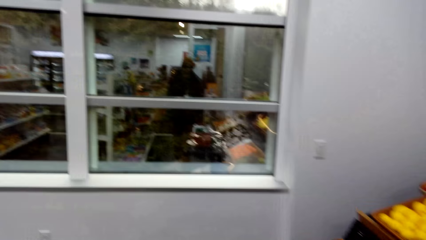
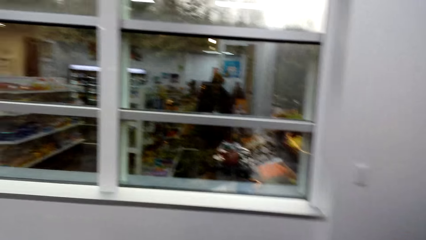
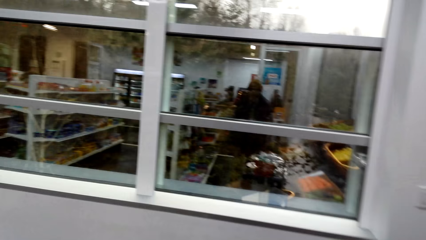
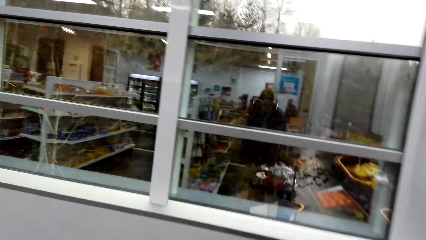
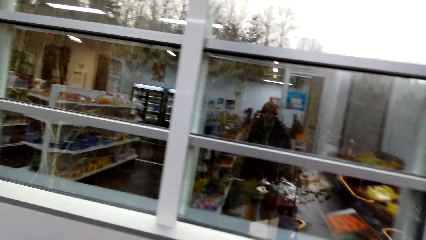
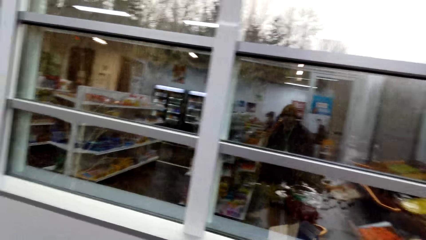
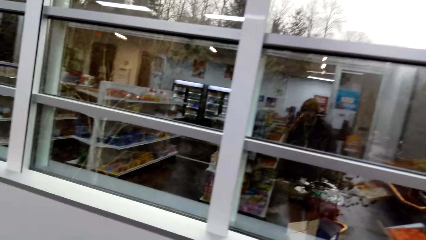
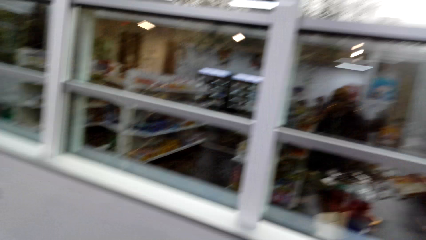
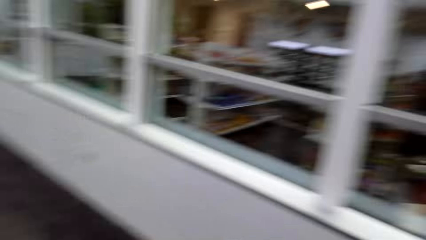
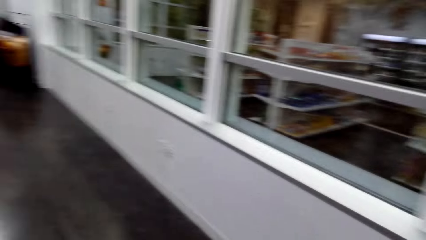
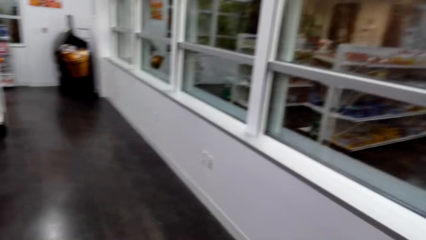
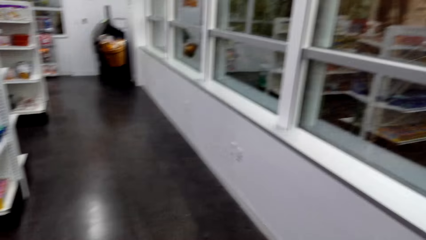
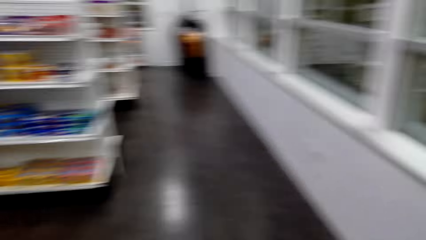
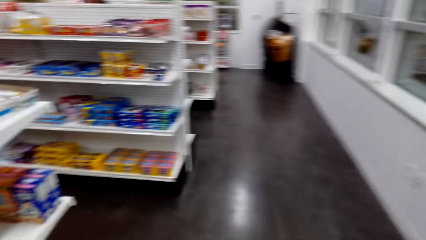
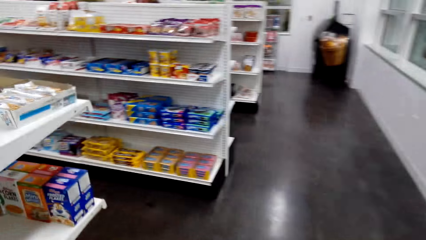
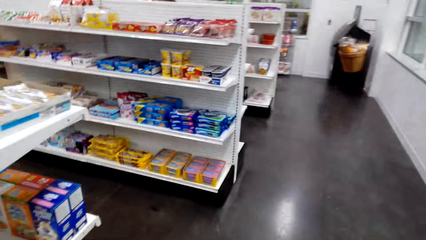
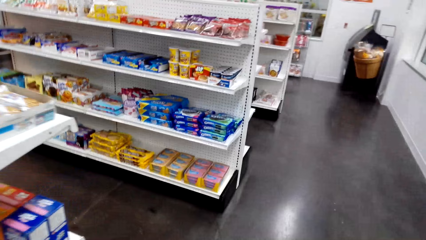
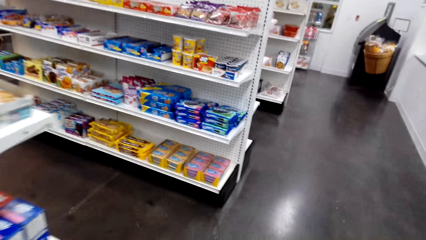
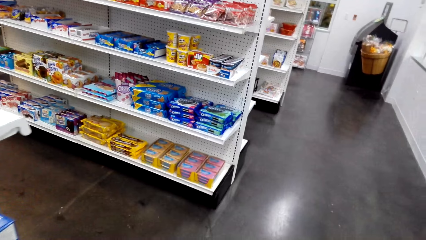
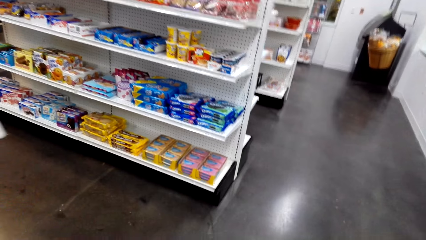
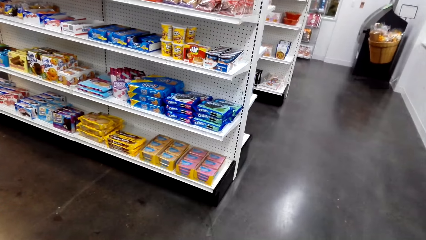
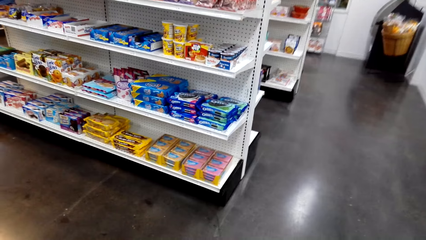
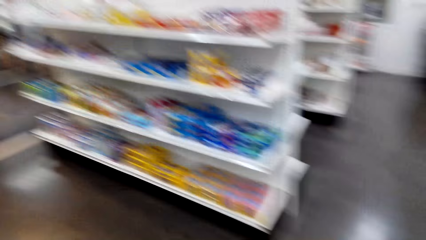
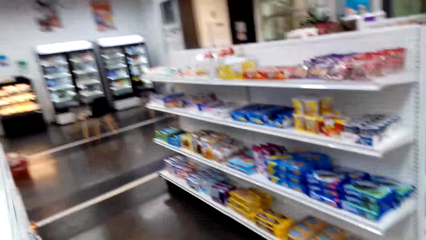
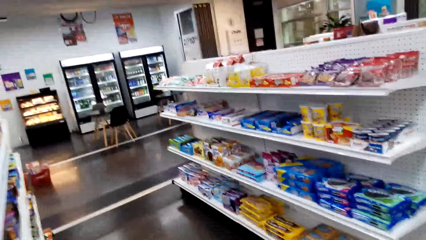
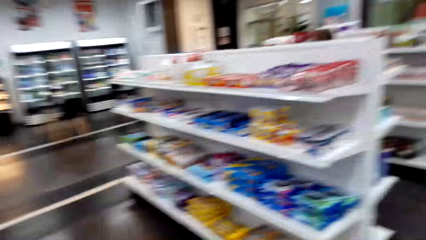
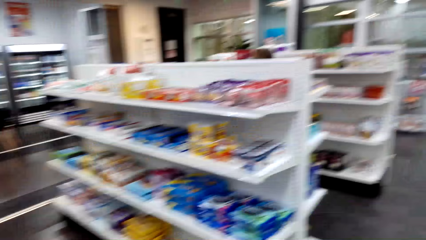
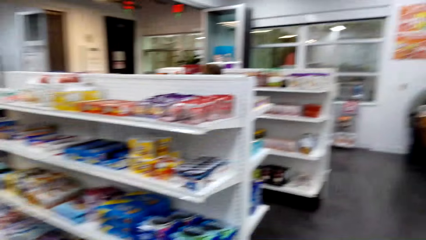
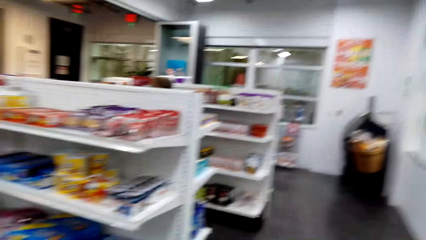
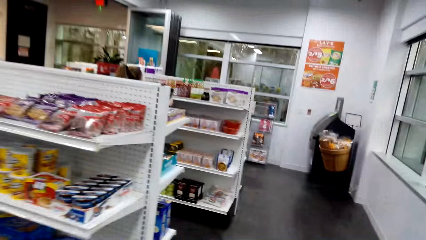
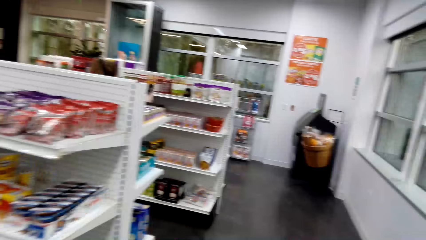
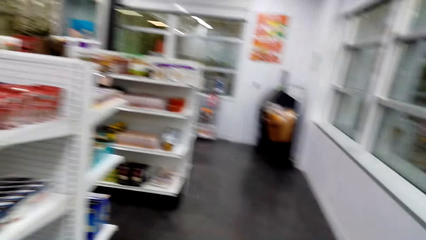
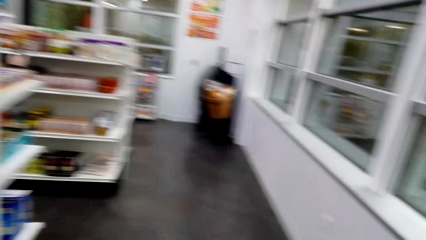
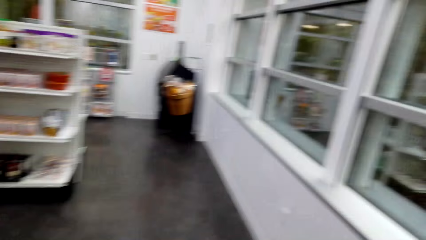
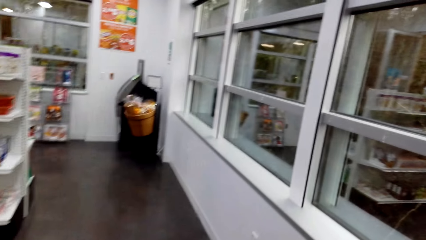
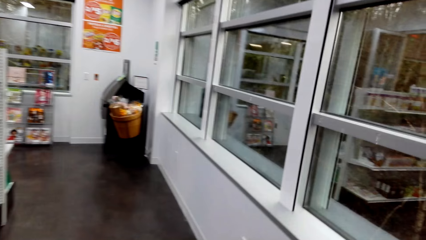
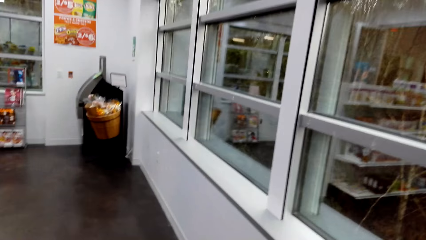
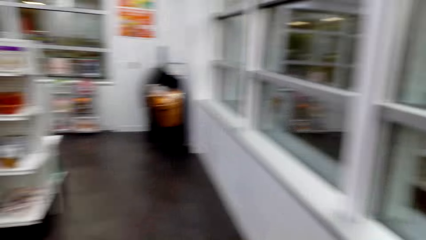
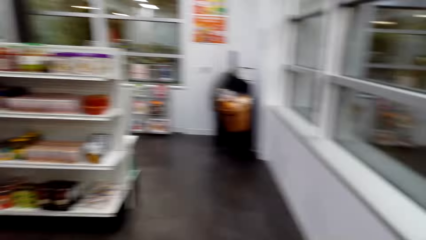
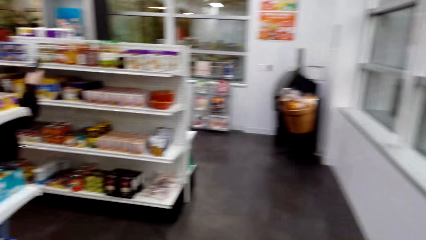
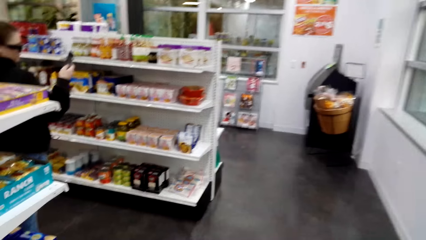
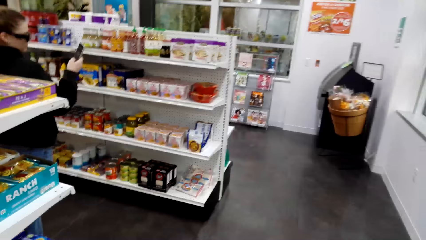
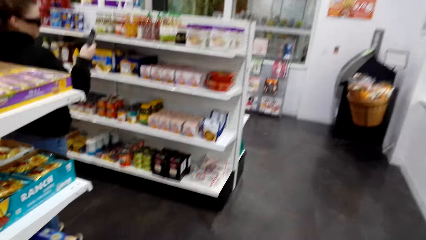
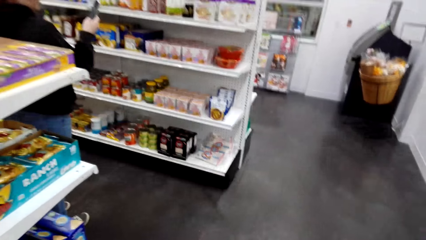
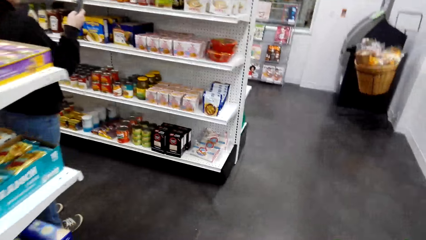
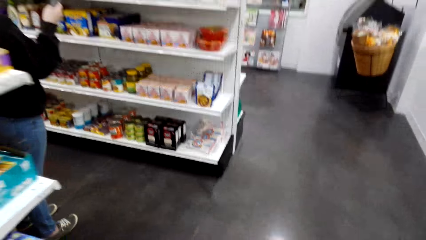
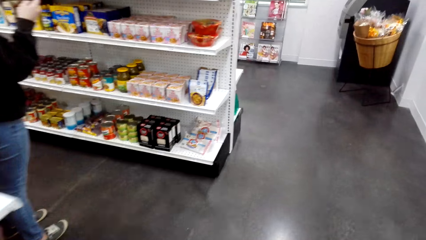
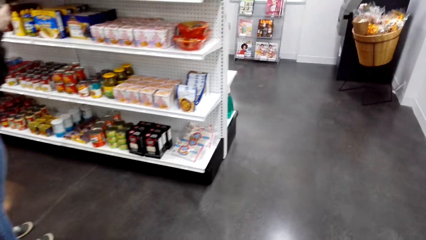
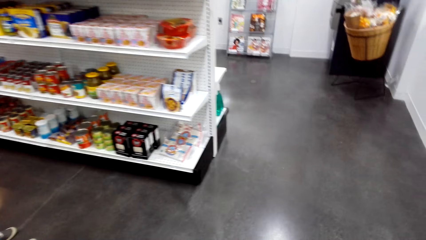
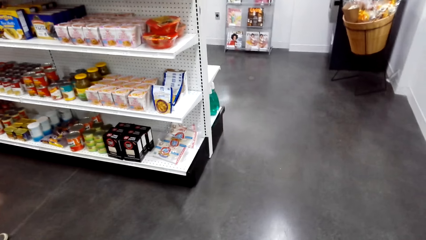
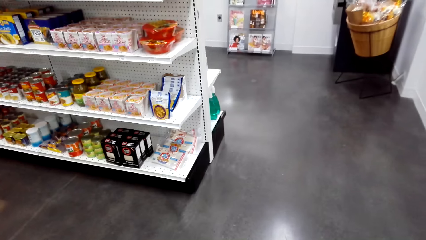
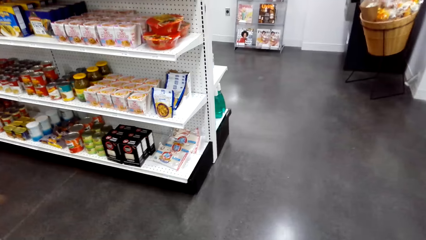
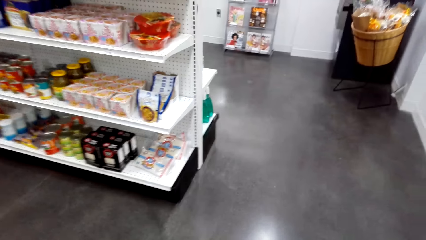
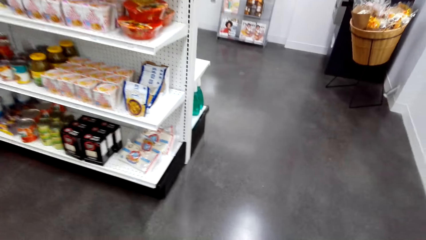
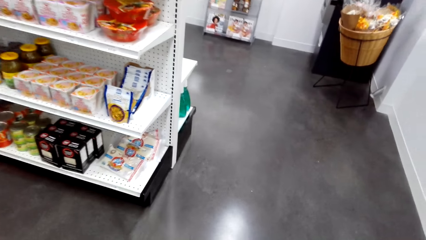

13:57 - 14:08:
The camera wearer walks around, turns around, walks around, and turns around. They look around while talking to someone.

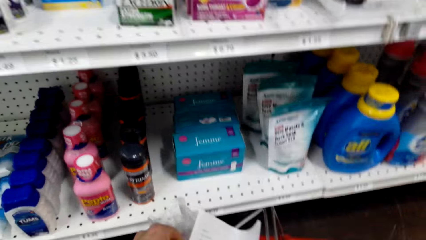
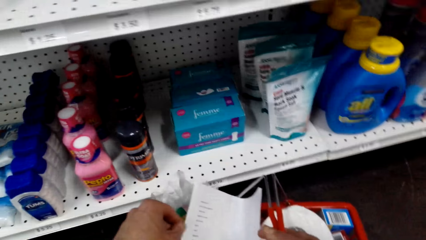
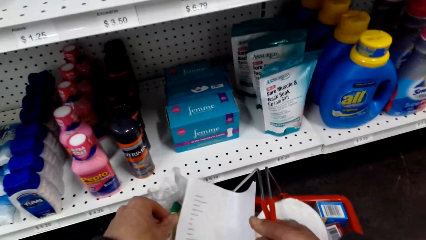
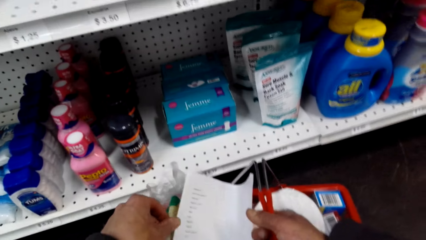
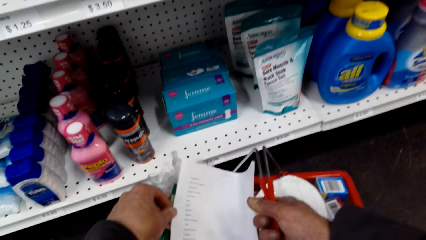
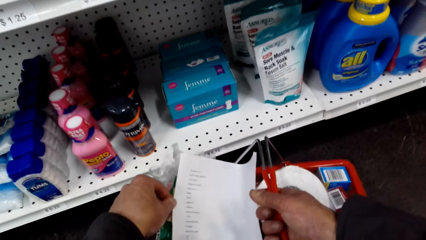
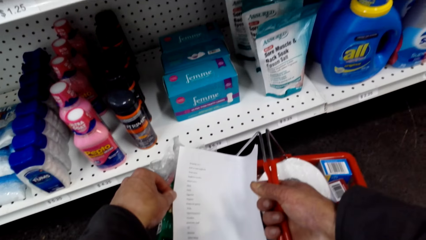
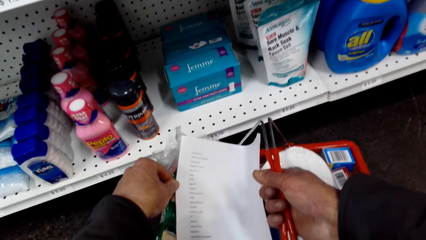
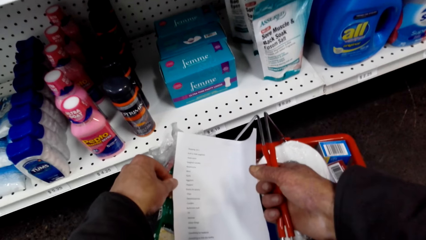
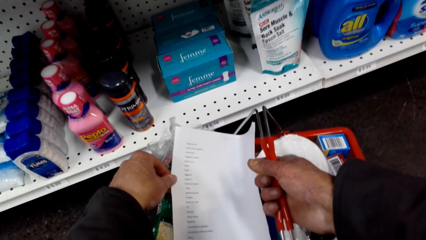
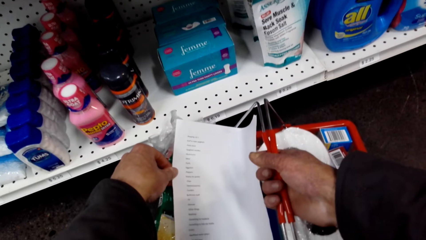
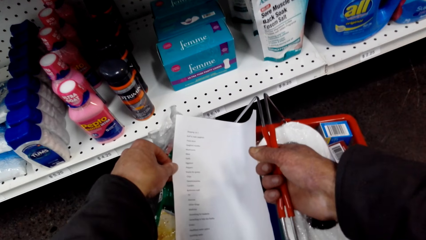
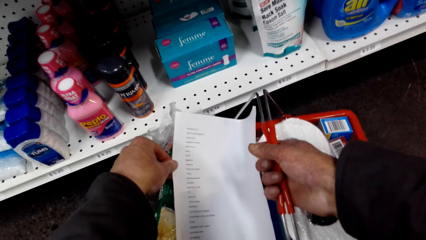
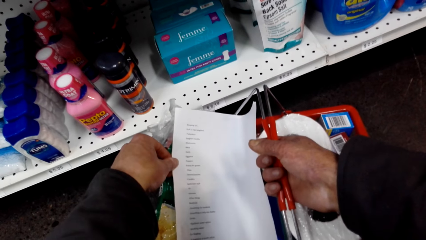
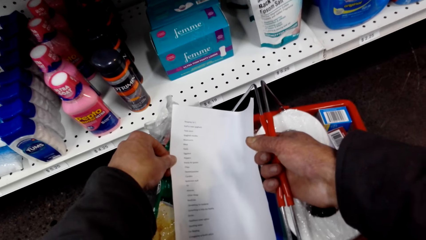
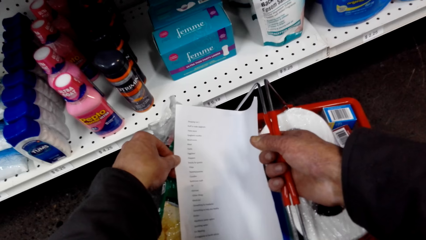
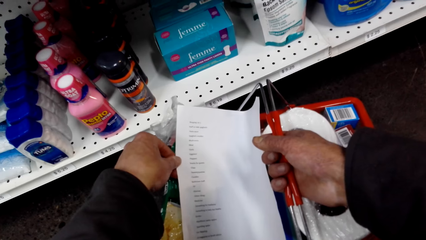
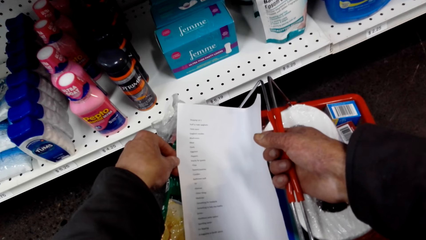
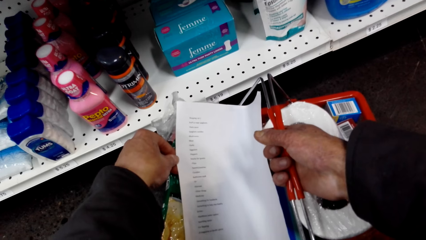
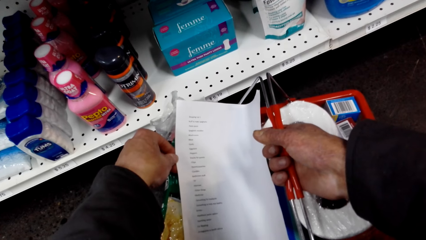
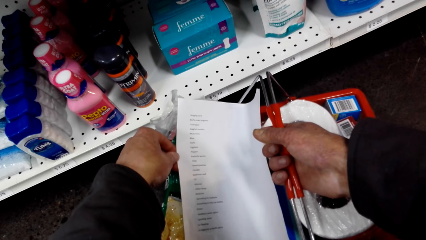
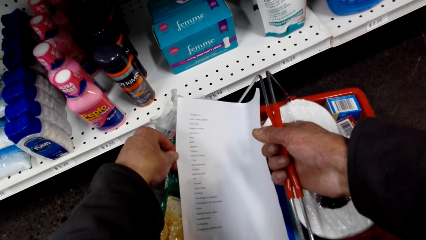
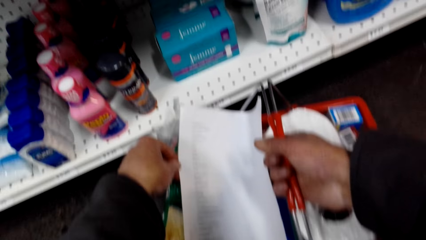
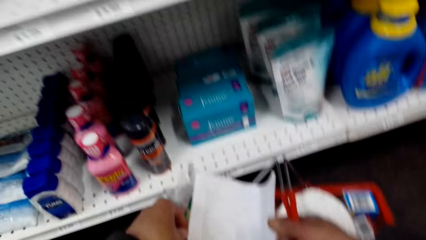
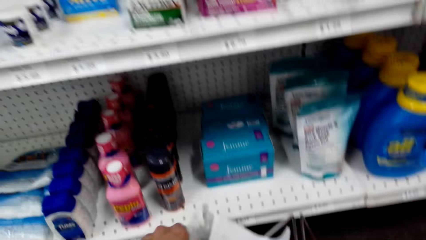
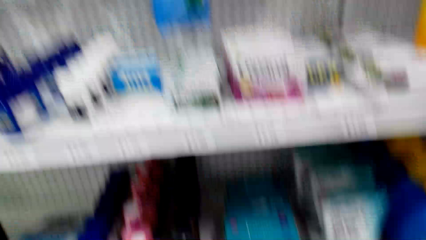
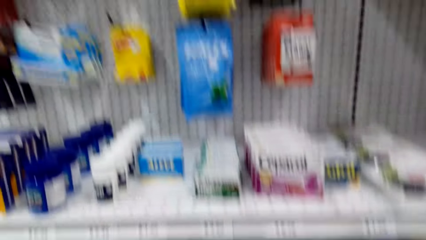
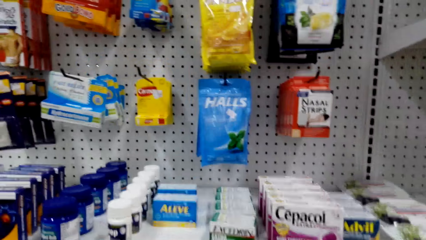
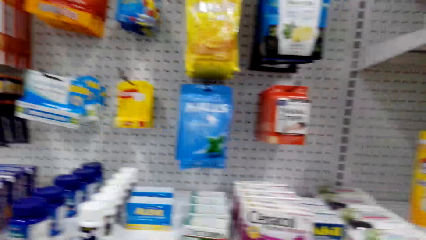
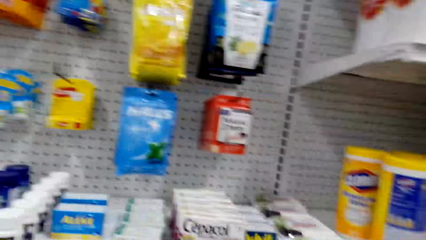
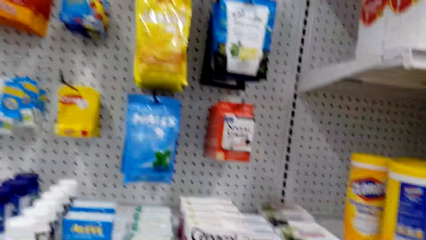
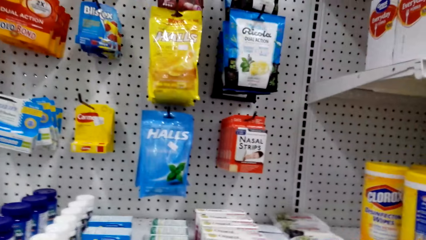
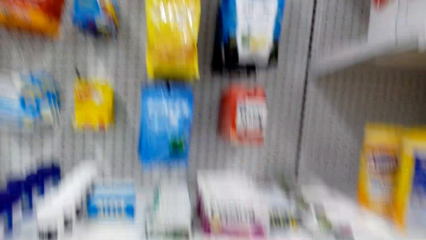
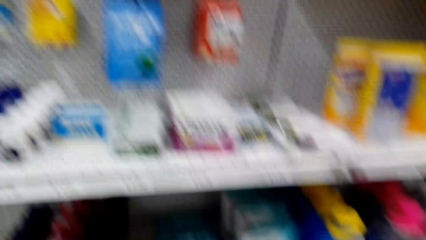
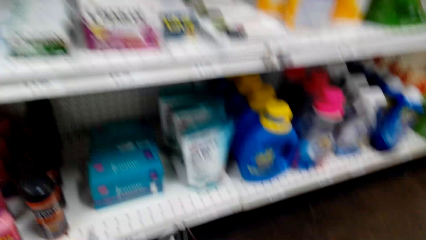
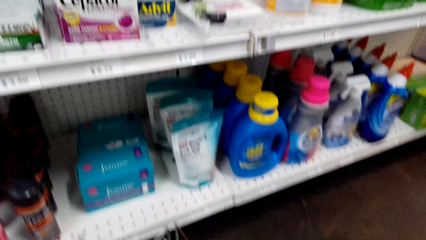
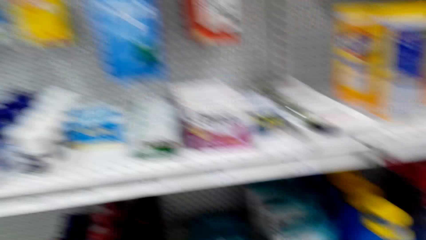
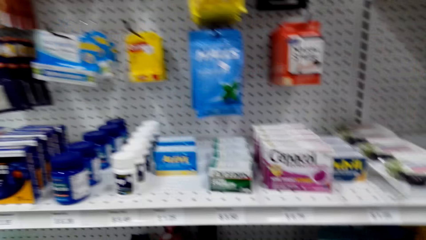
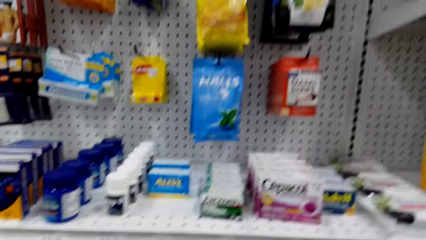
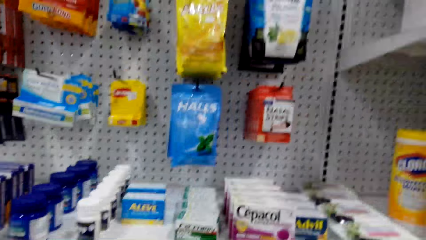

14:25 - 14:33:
The camera wearer puts the shopping basket on the ground. They read a paper. They hold the paper. They turn around.
